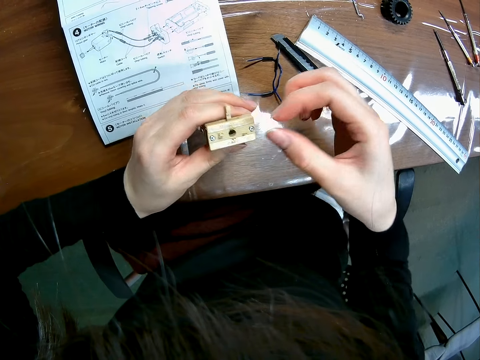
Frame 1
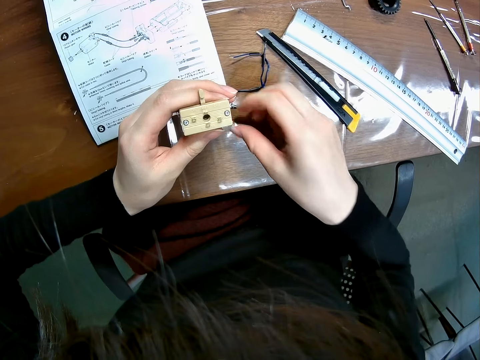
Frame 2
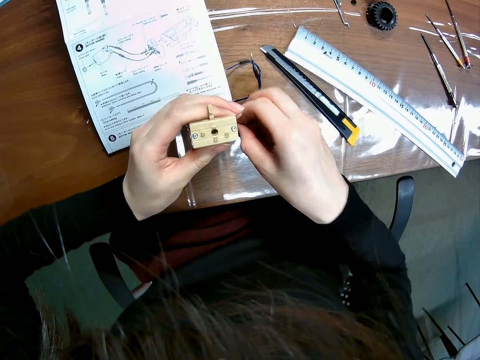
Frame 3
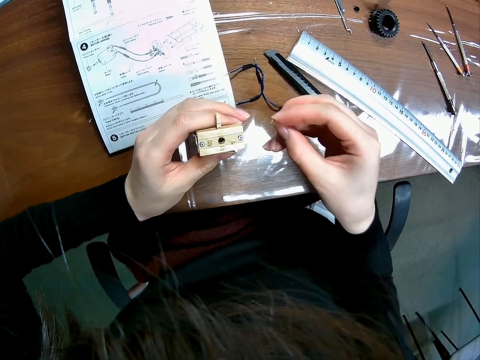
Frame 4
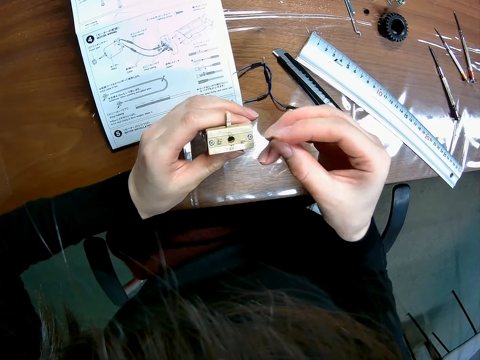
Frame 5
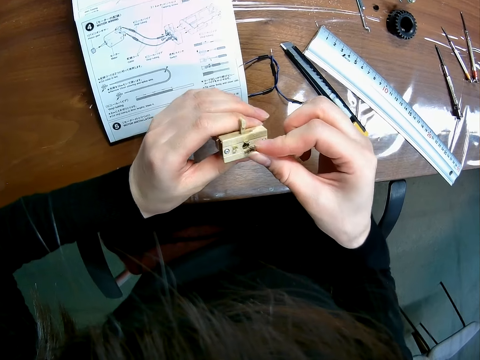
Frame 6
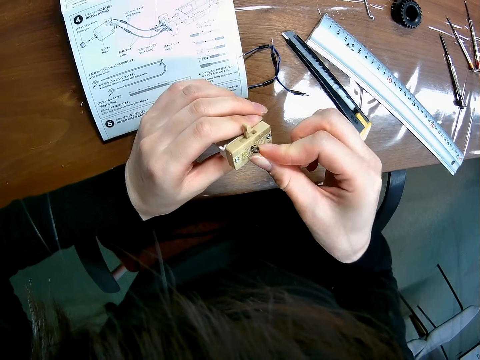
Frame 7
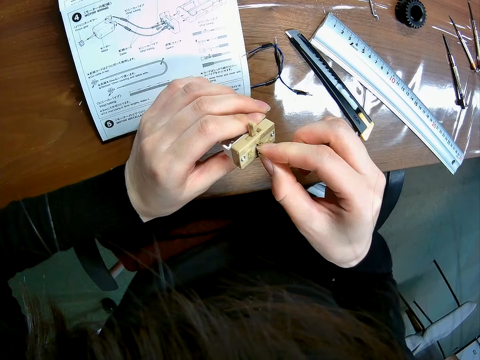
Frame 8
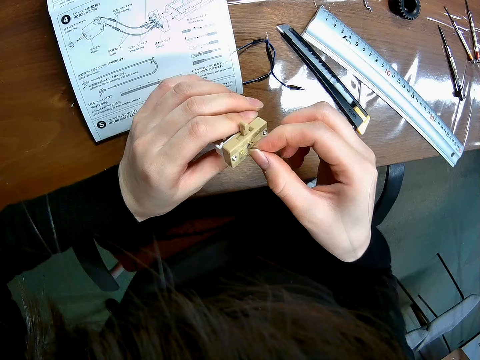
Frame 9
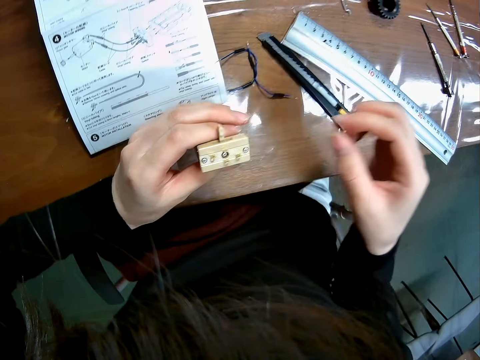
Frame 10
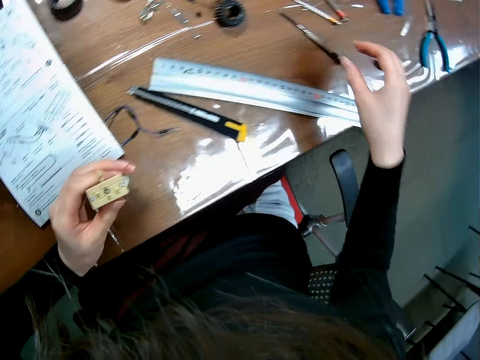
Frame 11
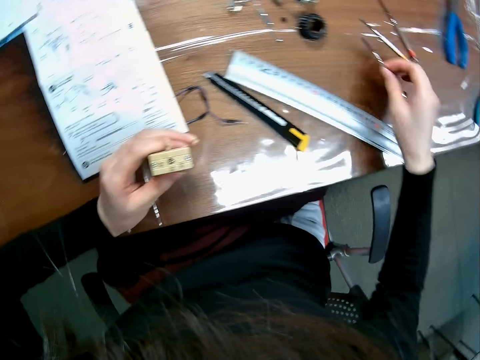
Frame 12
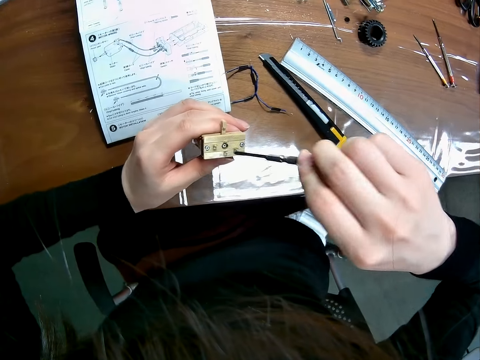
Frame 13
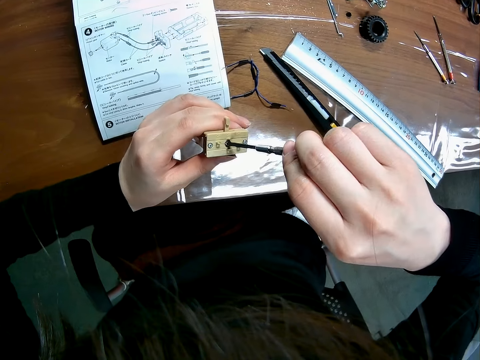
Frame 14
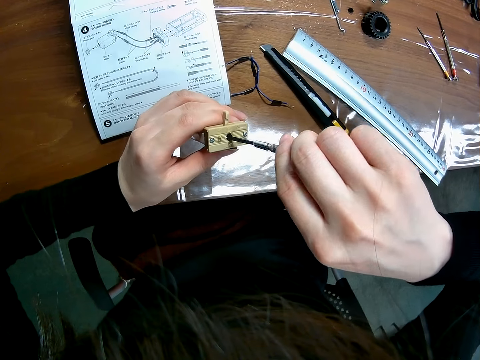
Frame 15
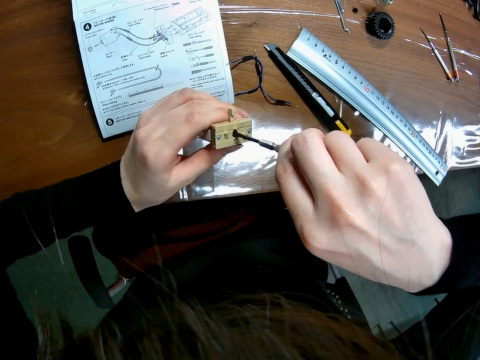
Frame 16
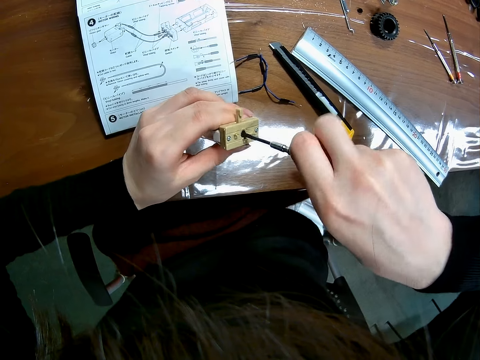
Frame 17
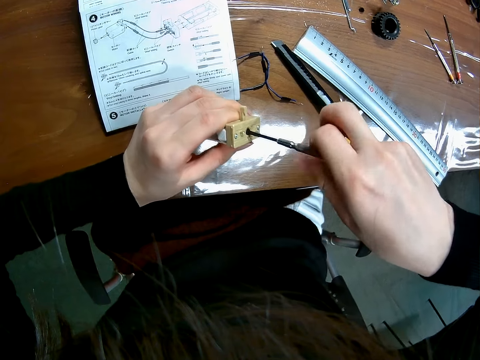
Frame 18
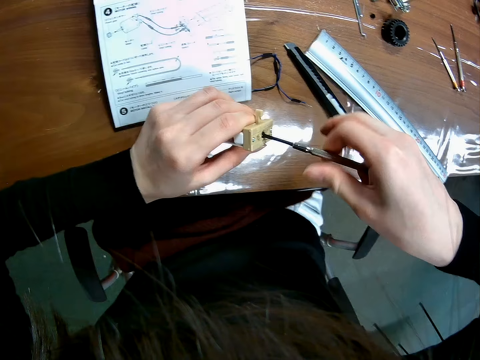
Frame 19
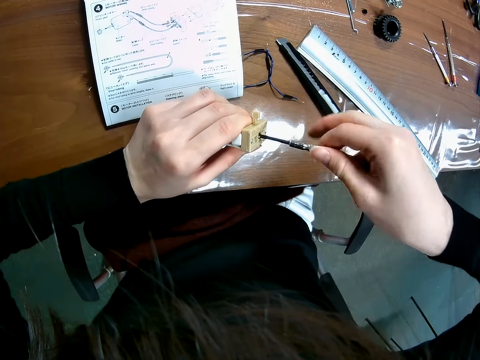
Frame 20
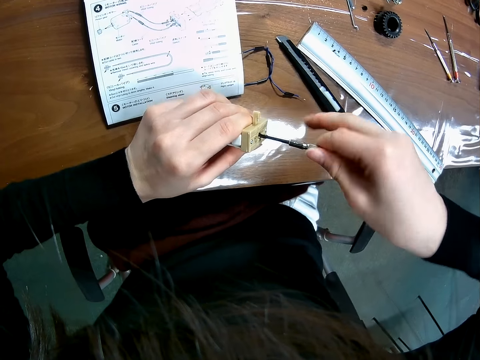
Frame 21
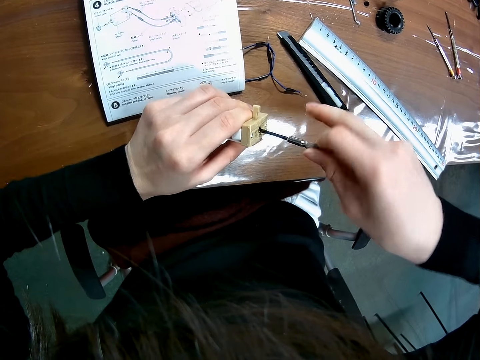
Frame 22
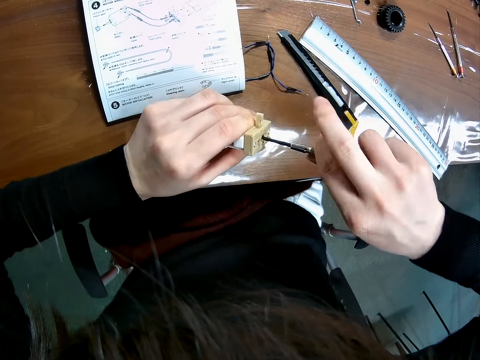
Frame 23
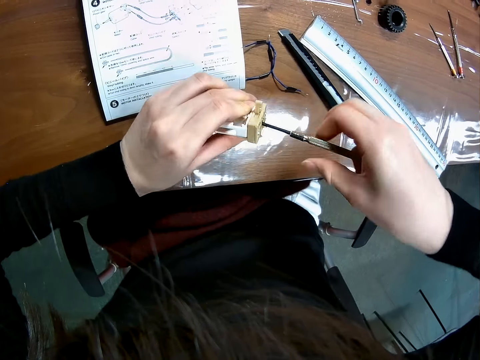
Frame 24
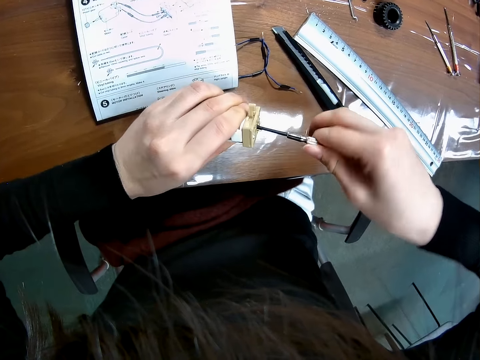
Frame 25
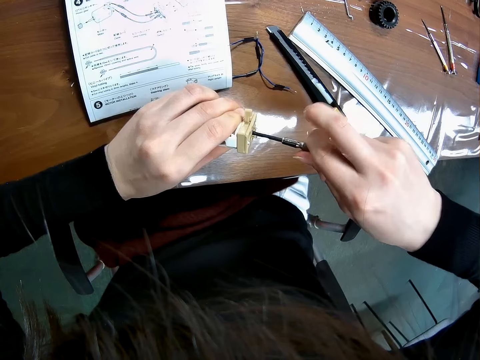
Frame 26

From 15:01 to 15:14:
The camera wearer picks up the screw from the table. They fasten the screw to the plastic cover. They pick up a screwdriver from the bed. They tighten the screw with the screwdriver.

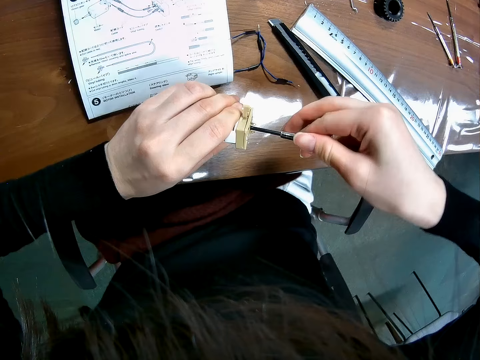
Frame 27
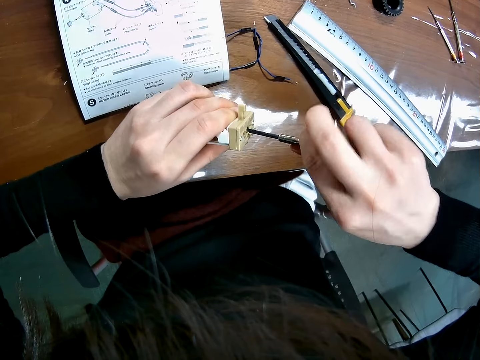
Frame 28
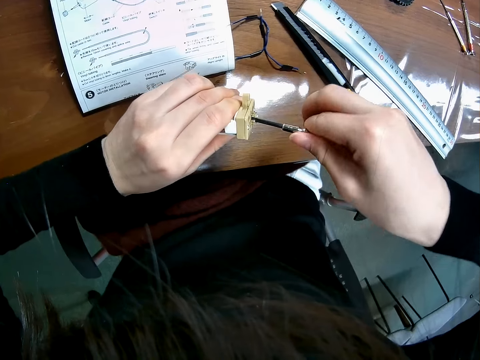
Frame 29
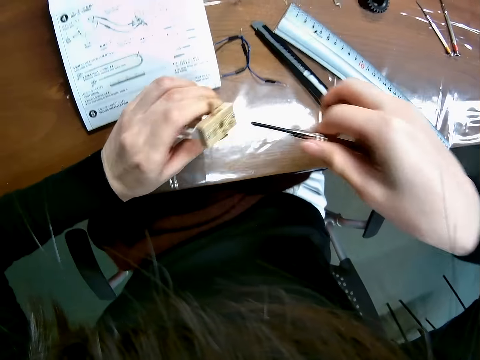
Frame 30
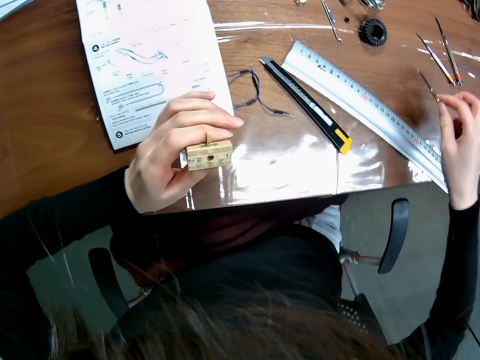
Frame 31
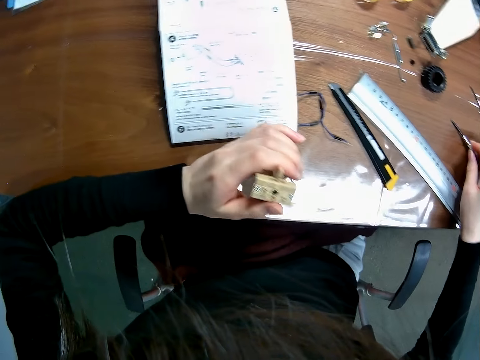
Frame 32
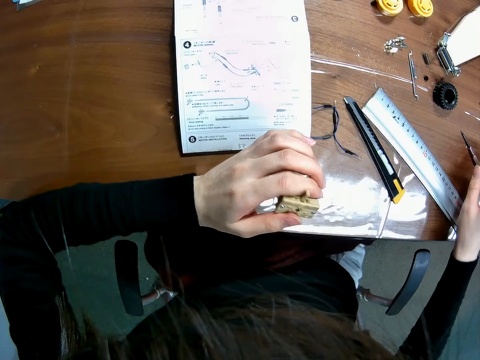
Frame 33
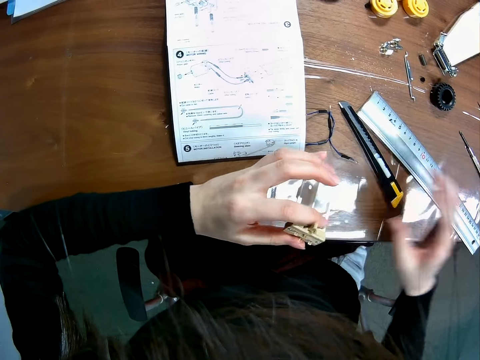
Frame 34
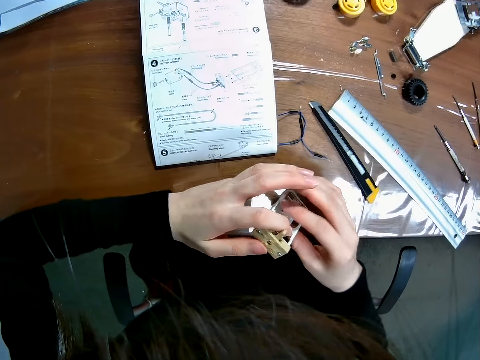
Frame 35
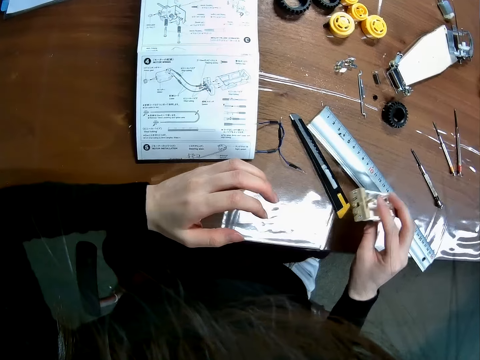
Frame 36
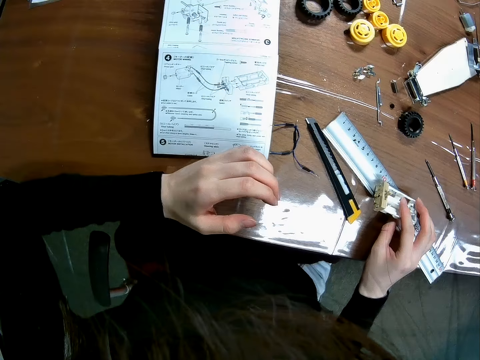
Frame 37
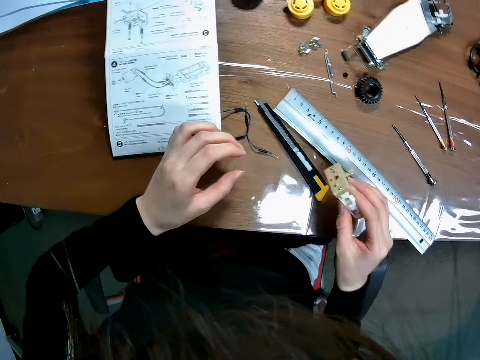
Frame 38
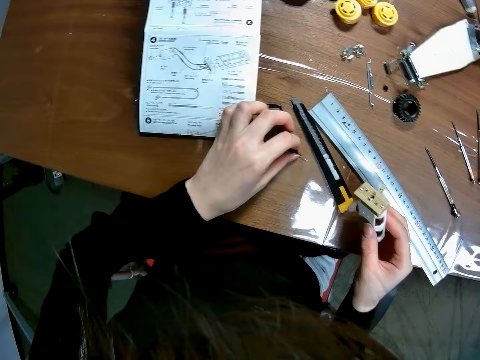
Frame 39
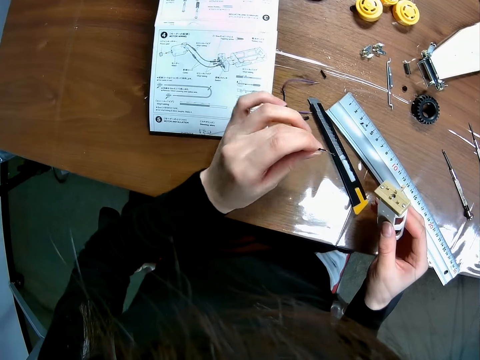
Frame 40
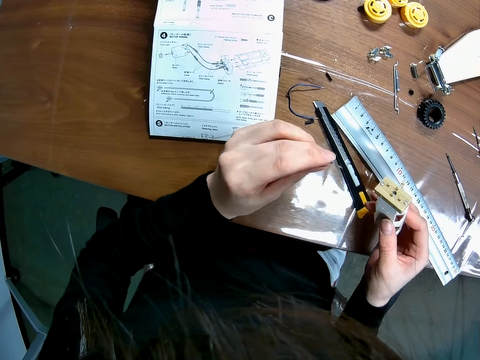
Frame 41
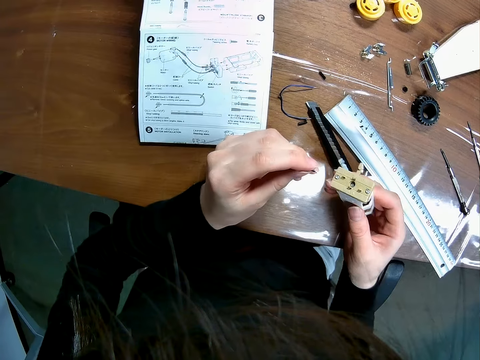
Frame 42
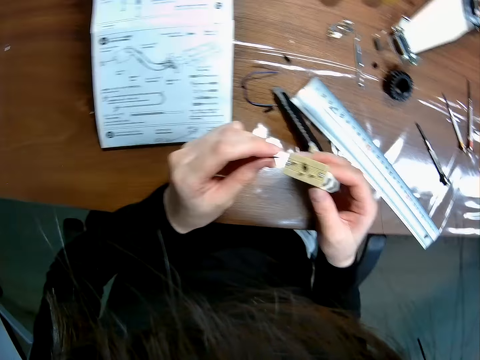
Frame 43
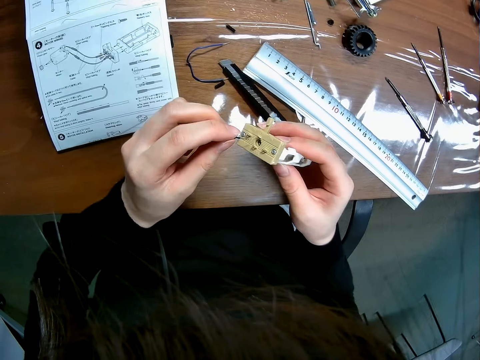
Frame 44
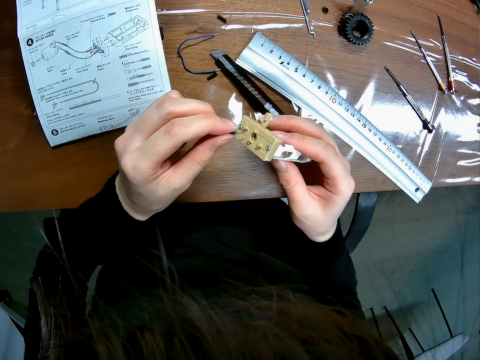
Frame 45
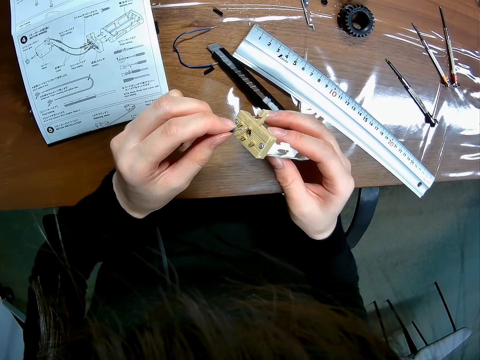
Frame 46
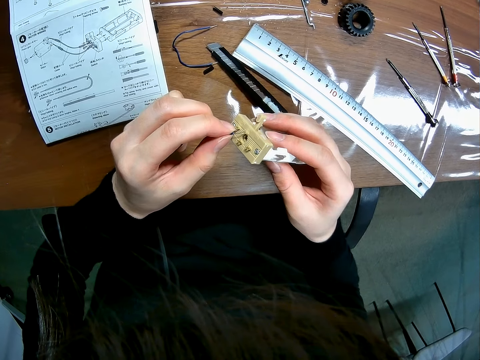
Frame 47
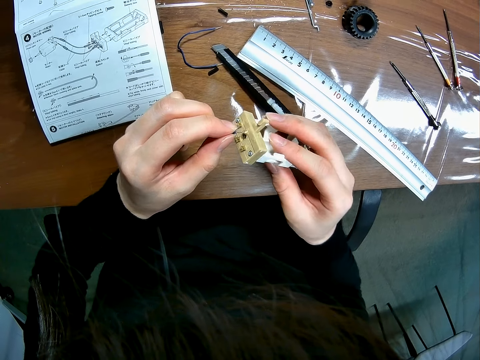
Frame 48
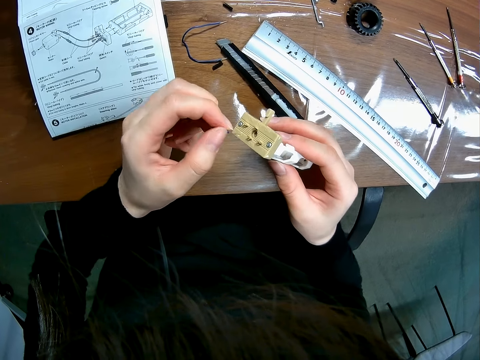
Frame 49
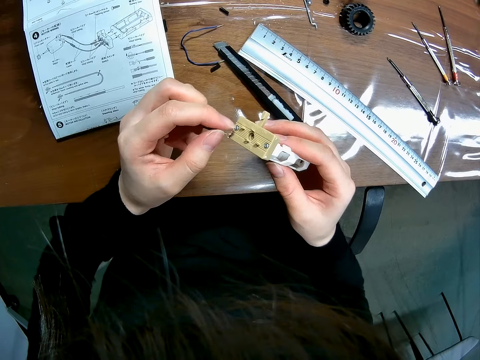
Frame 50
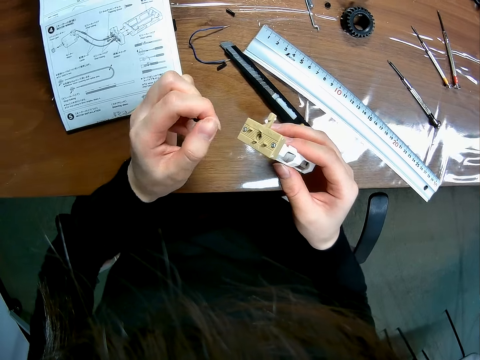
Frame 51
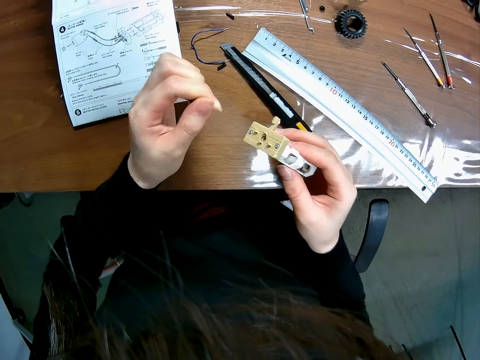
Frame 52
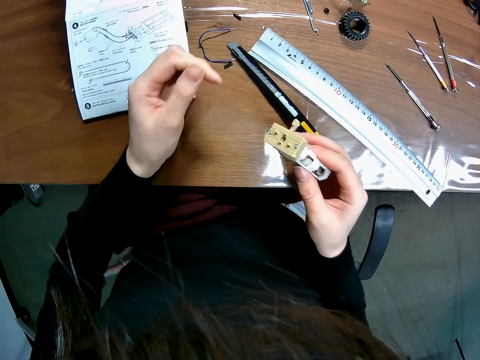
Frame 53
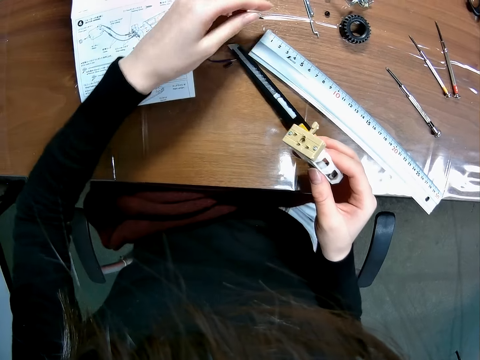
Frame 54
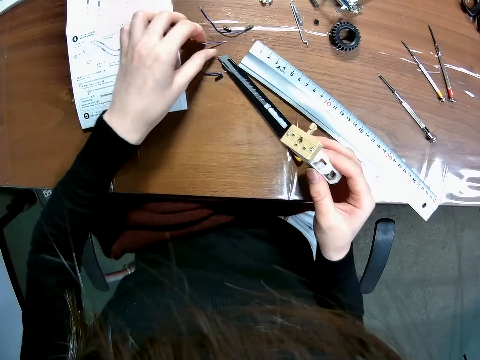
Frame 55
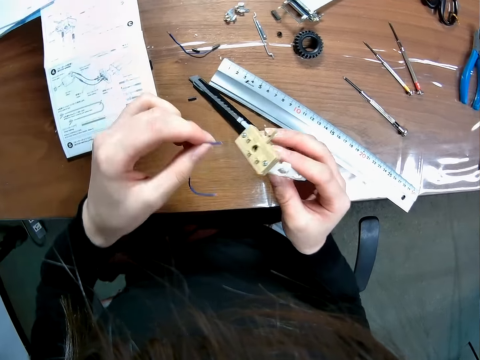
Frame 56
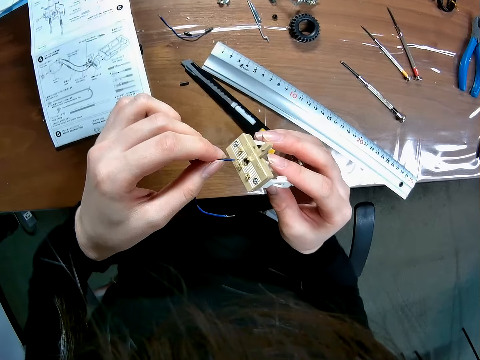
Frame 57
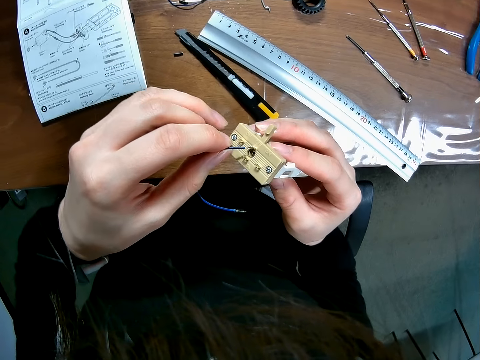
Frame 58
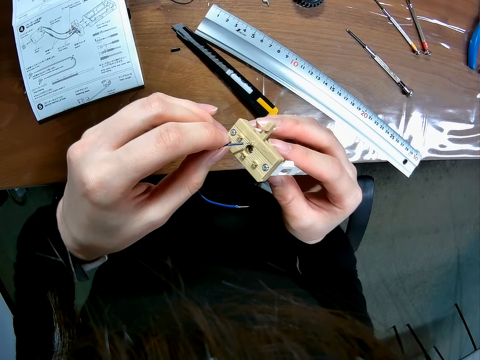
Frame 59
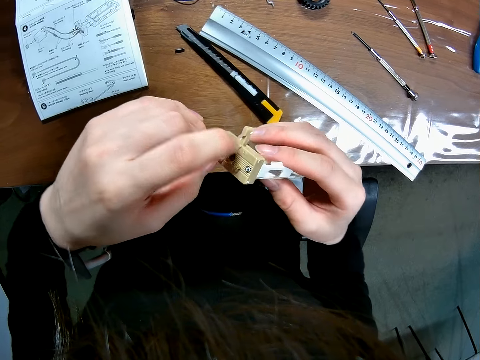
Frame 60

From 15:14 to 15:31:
The camera wearer drops the screwdriver on the table. He looks at something. He passes the plastic cover from his left hand to his right hand. He drops the plastic cover on the table. He holds something. He picks up the plastic cover from the table. He picks up a wire from the table. He attaches the wire to the plastic cover. He drops the wire on the table. He picks up another wire from the table. He attaches the wire to the plastic cover.
